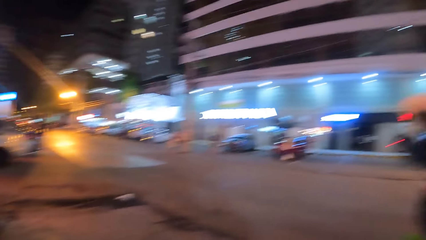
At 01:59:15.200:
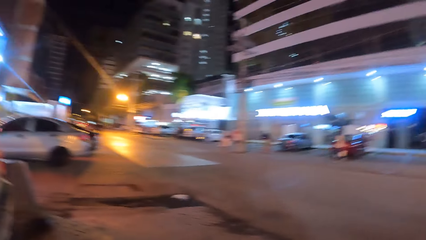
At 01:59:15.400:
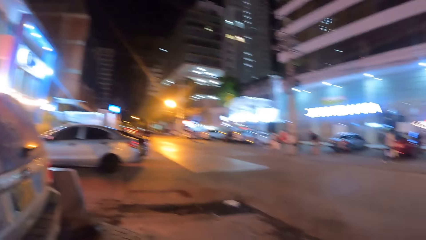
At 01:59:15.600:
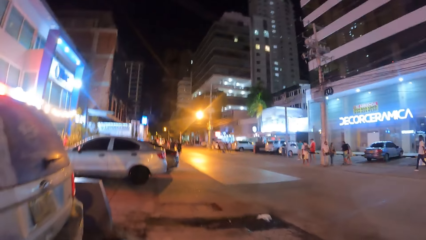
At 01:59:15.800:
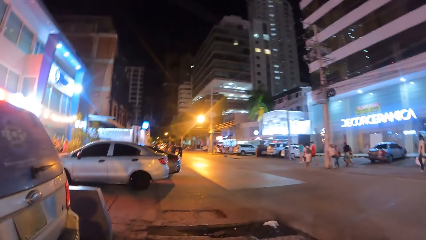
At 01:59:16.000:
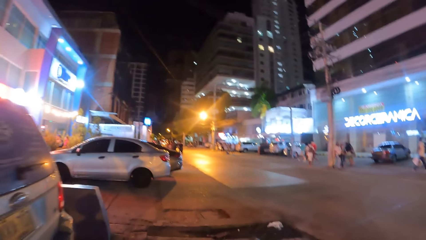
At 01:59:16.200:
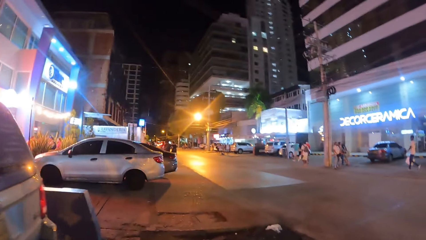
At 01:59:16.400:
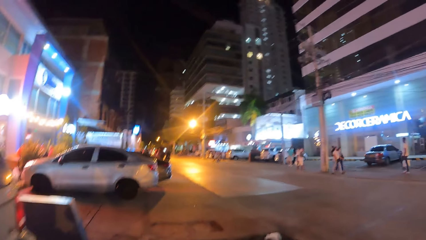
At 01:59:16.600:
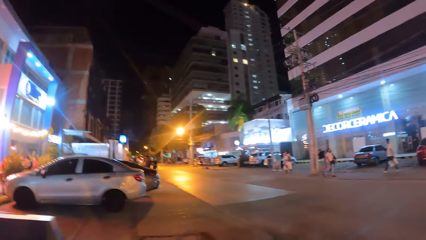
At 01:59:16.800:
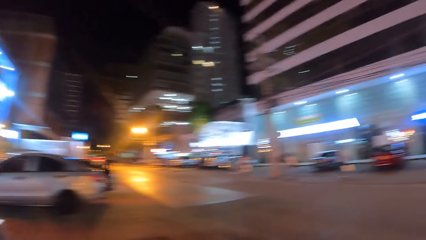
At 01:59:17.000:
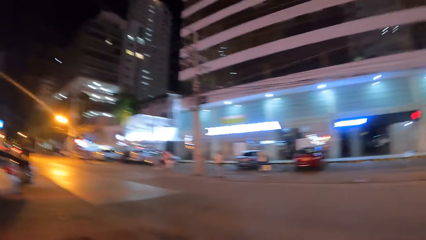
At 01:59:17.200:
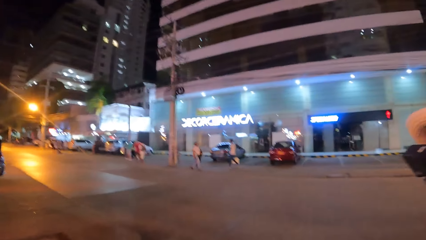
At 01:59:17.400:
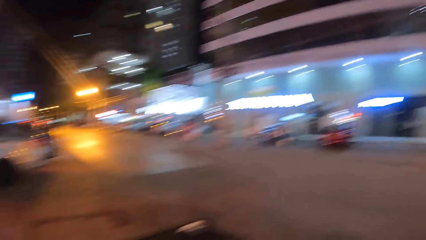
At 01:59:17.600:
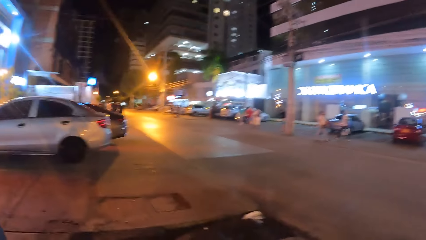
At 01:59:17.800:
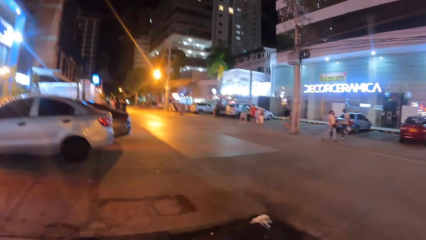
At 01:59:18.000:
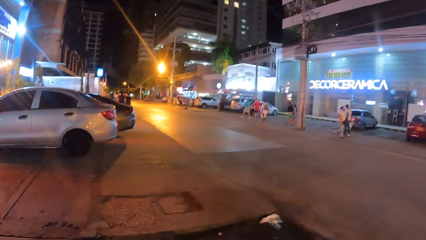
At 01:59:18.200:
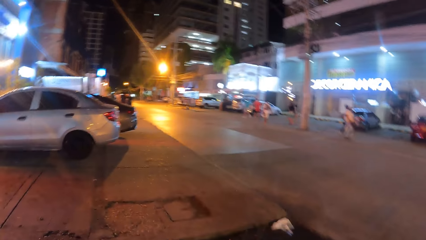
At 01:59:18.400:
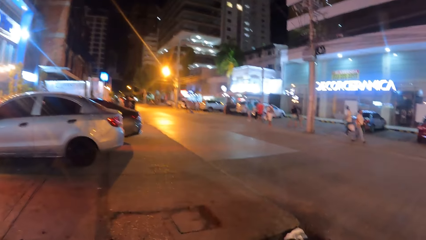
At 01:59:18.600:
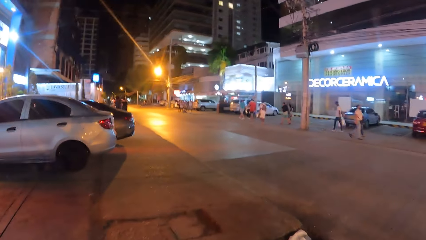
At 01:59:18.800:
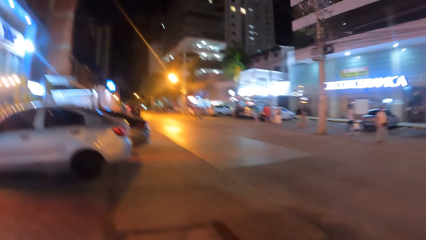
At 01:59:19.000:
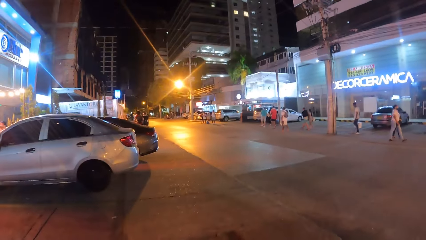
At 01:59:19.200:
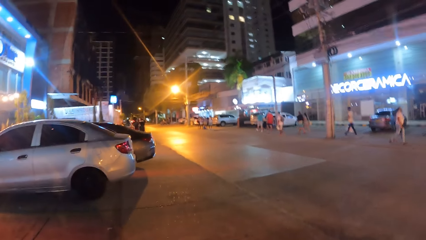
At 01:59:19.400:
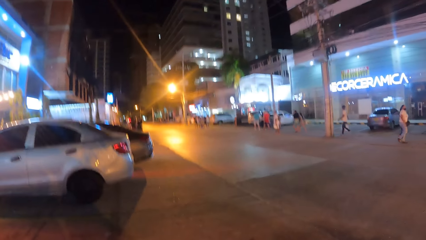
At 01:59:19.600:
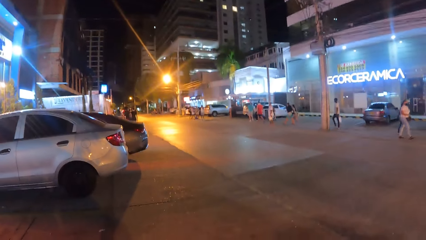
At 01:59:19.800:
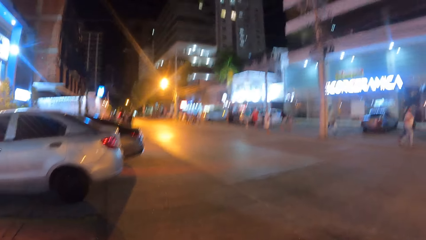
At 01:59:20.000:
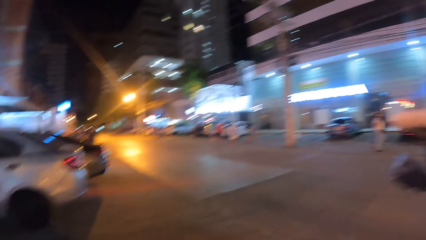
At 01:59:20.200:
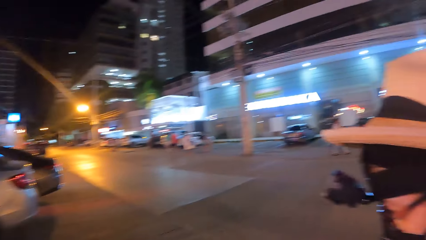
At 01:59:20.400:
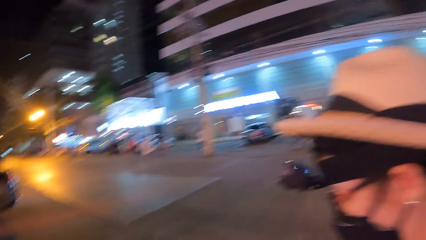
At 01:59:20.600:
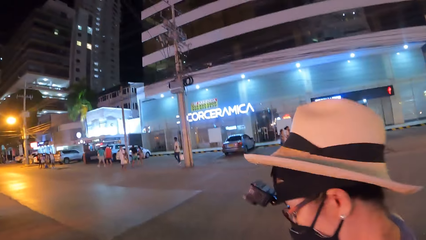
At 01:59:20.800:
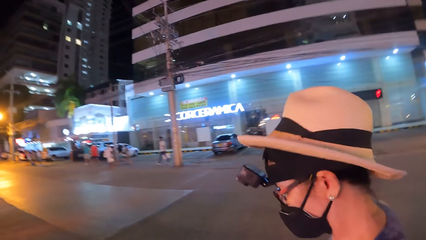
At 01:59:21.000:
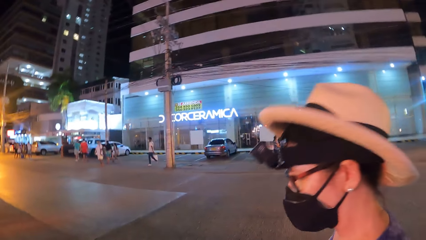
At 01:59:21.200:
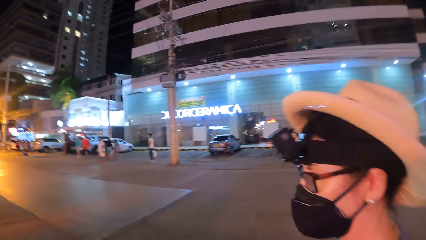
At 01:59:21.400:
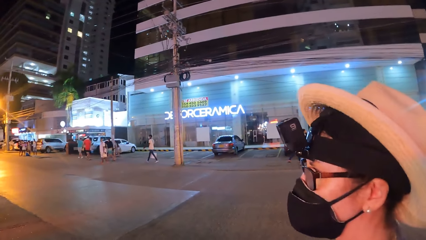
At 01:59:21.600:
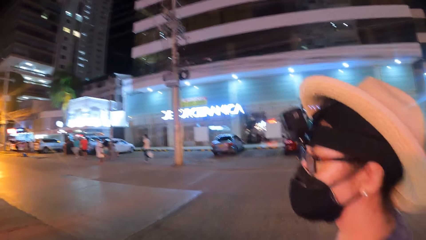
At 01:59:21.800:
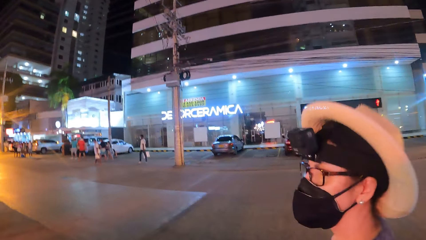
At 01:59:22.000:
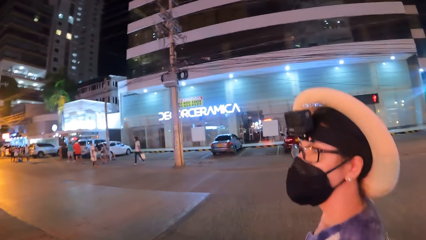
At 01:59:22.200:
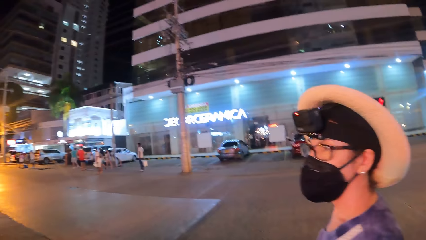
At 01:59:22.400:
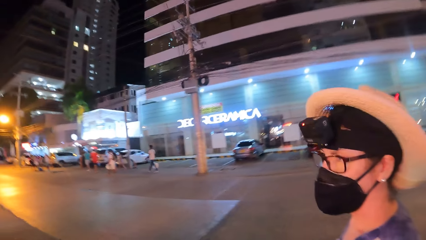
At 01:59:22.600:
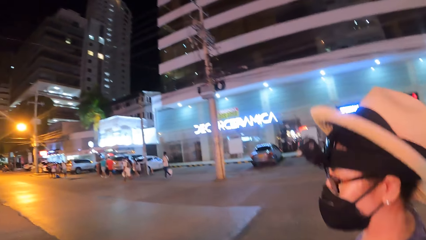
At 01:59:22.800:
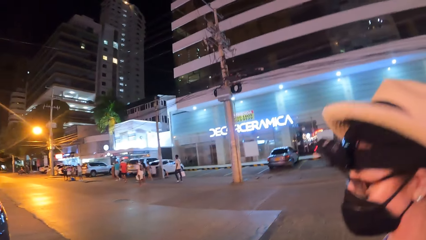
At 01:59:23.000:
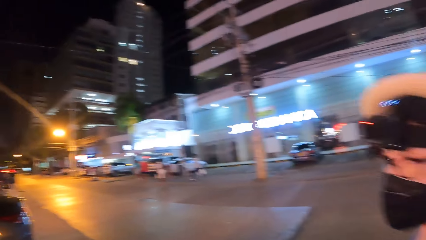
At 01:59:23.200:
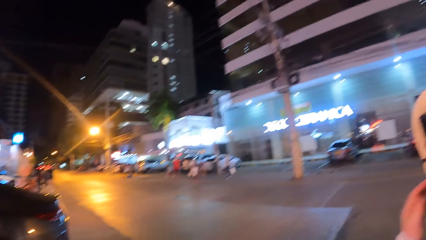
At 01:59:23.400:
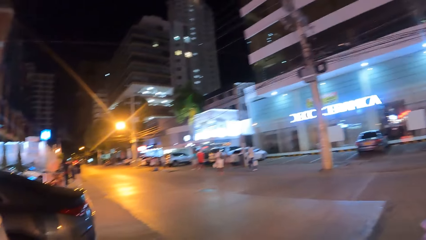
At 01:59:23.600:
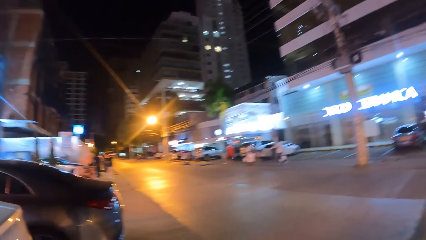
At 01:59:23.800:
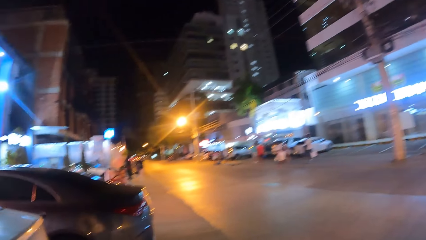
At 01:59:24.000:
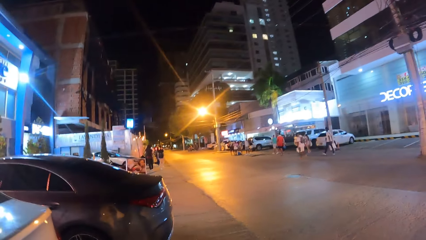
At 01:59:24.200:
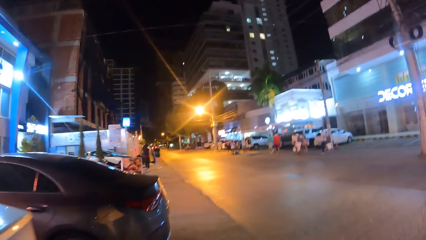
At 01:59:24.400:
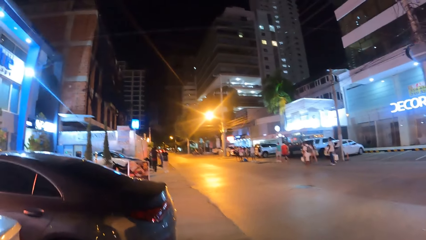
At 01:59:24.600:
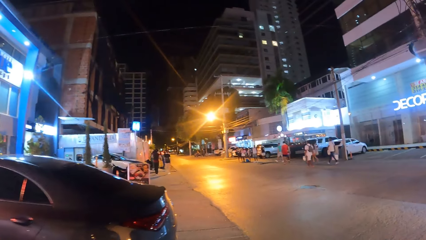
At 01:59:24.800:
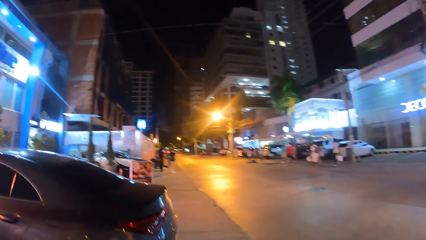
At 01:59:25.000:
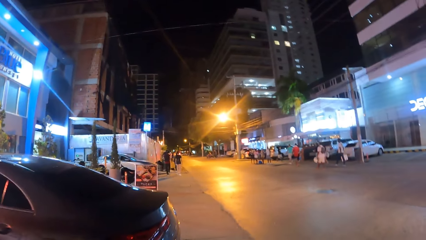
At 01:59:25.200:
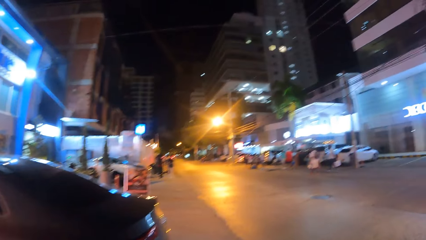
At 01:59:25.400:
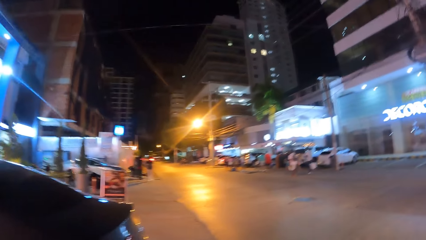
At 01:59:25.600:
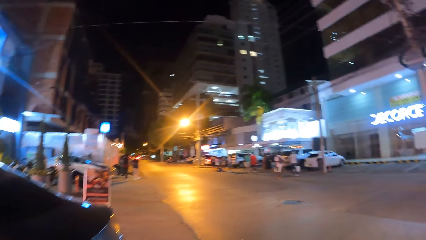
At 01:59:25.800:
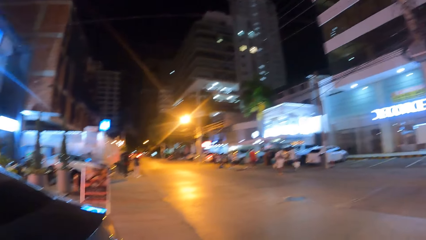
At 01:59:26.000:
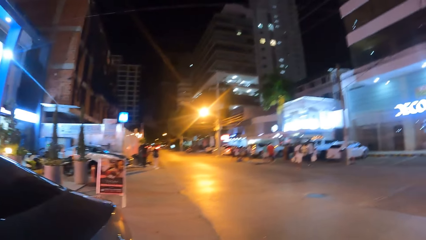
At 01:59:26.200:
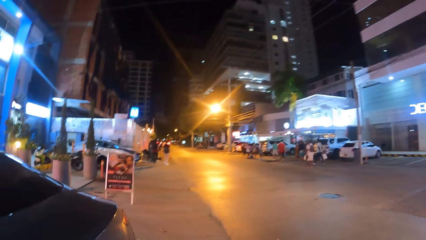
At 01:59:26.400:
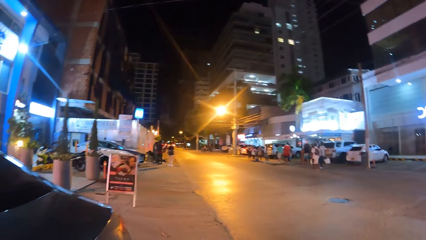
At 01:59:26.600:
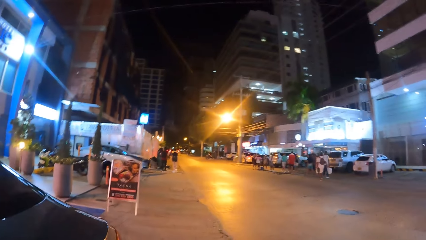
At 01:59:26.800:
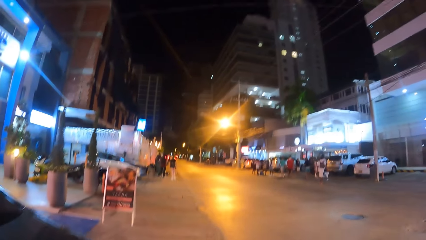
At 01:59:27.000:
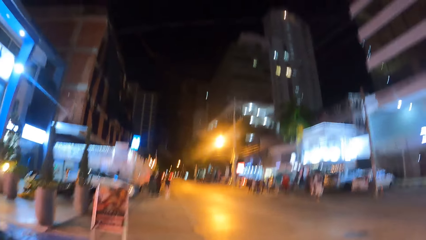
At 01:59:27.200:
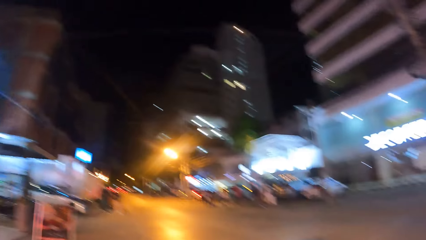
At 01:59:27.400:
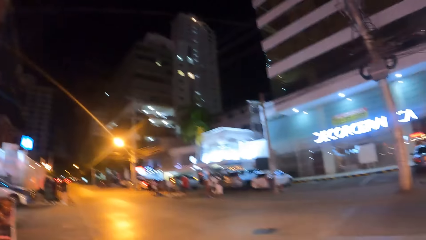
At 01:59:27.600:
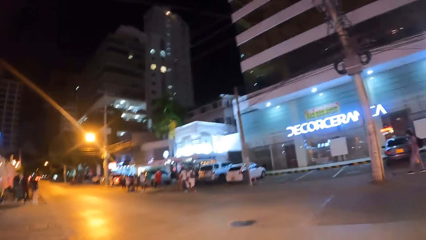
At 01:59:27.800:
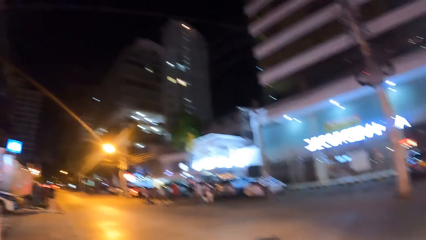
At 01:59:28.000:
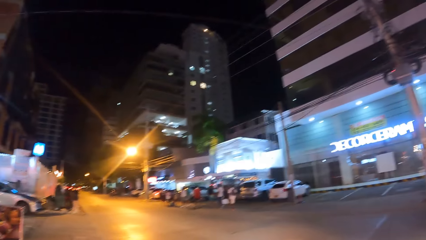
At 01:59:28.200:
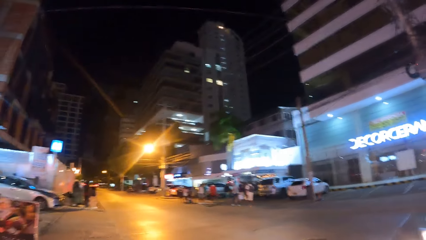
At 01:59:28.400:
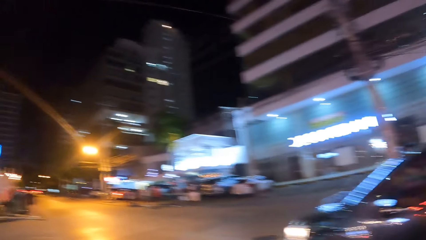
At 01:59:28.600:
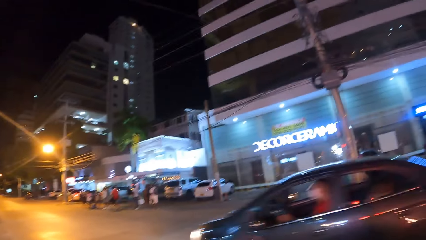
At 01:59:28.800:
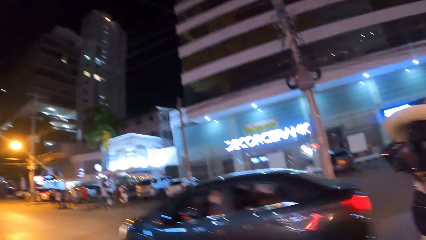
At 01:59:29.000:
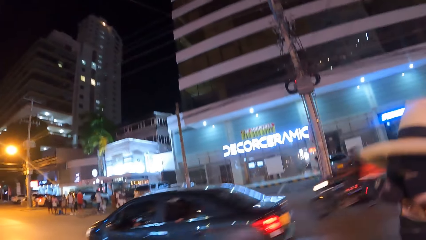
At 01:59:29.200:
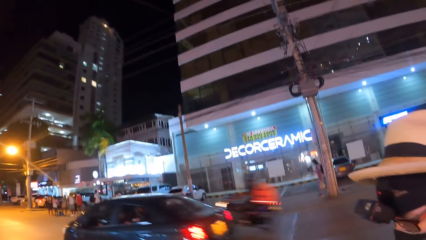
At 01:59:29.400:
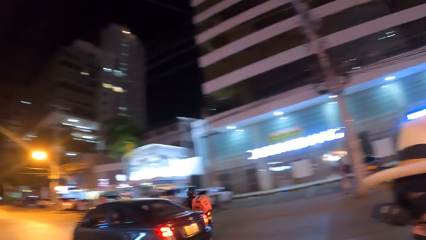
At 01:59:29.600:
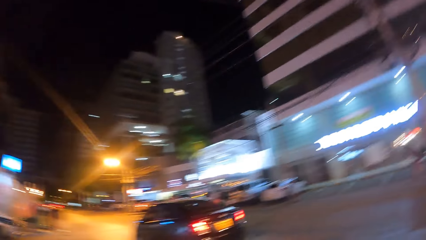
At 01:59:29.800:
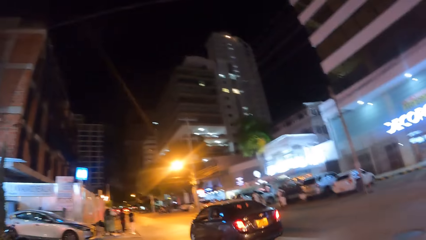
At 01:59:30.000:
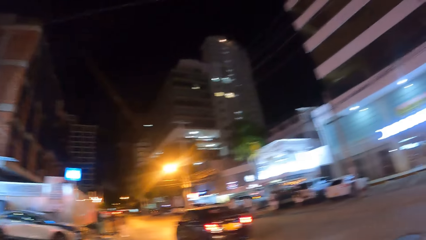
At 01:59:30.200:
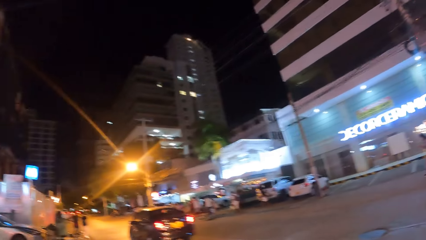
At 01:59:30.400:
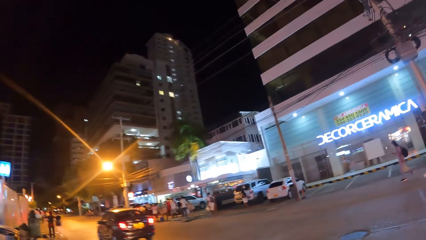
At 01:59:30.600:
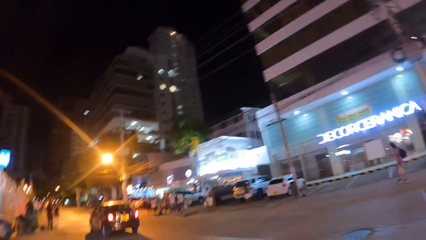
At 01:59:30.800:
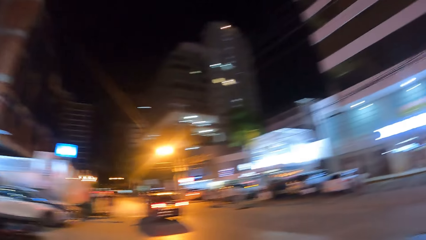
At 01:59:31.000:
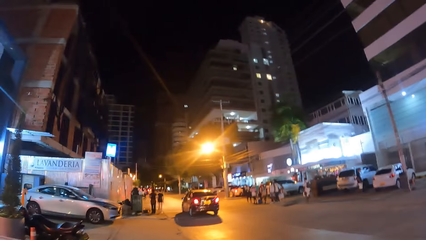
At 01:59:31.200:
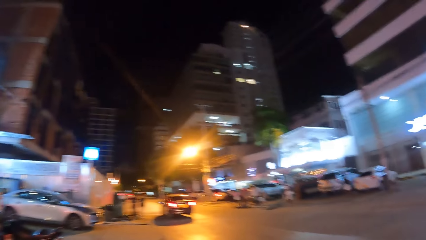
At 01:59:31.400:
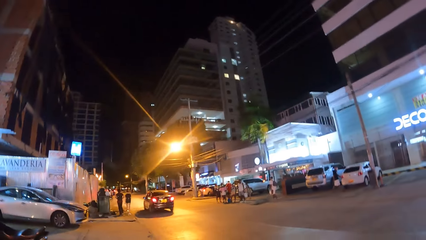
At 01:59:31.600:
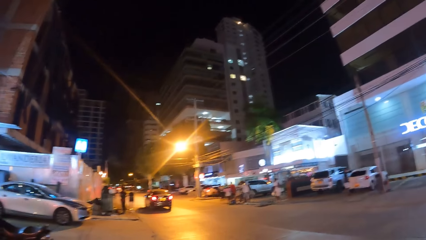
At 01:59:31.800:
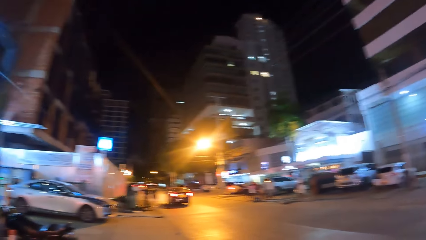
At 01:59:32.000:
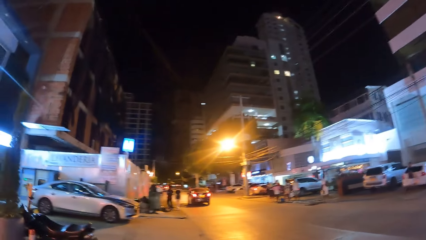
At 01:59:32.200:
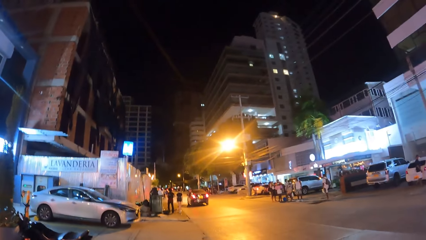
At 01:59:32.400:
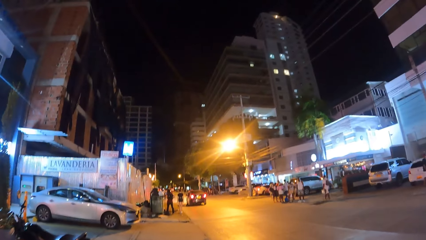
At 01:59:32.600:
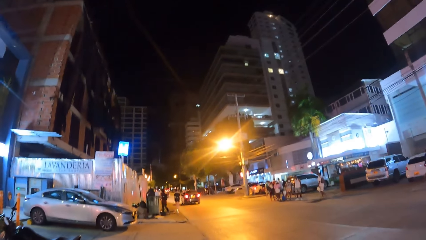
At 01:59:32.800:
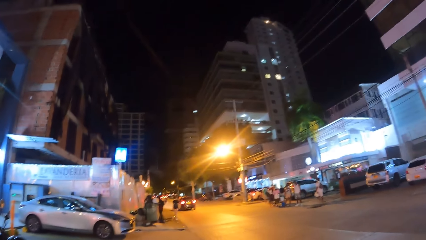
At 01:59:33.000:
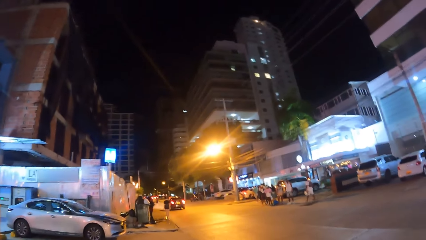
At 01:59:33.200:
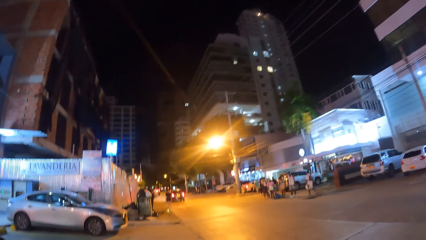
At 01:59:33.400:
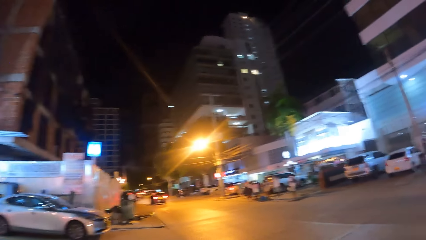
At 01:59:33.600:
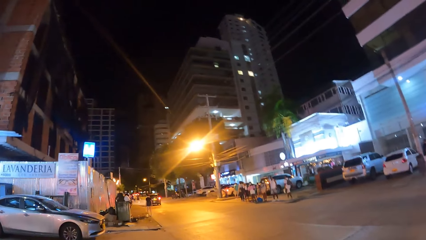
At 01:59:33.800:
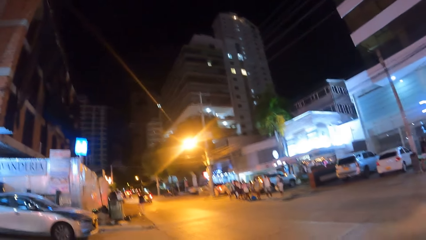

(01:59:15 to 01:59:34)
The camera wearer walks around the open area and looks at a person.
